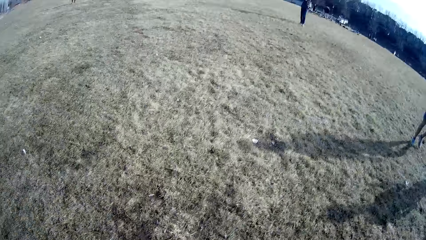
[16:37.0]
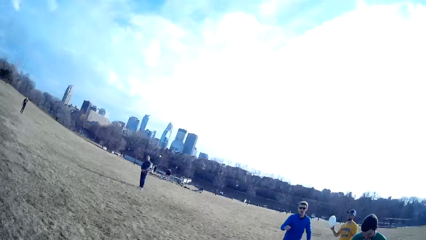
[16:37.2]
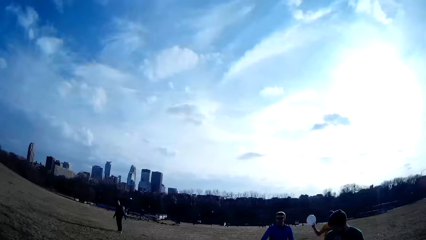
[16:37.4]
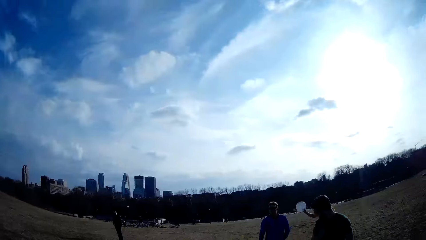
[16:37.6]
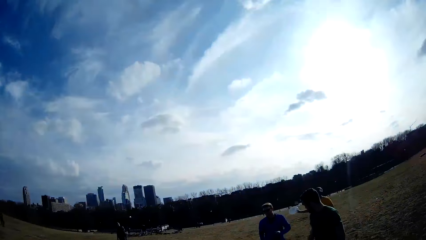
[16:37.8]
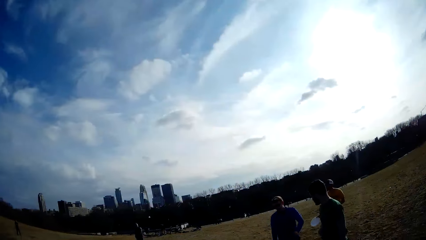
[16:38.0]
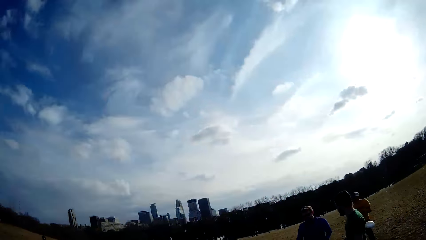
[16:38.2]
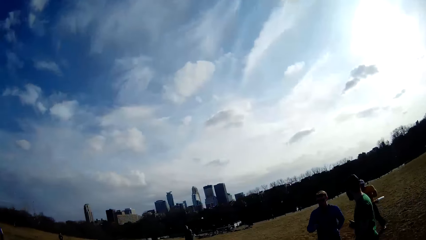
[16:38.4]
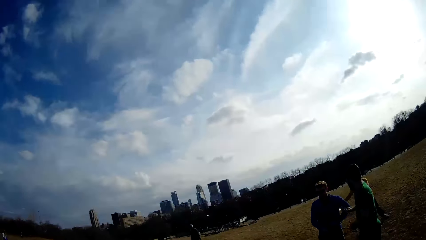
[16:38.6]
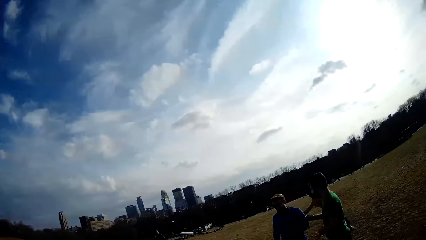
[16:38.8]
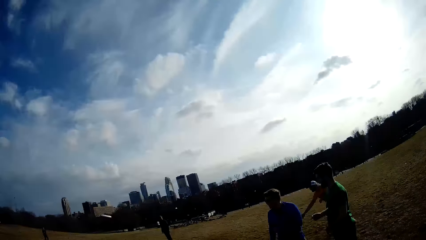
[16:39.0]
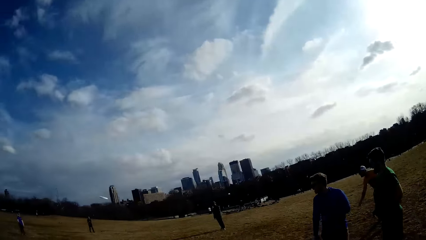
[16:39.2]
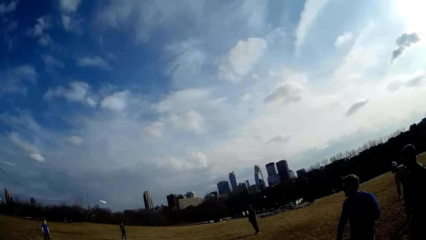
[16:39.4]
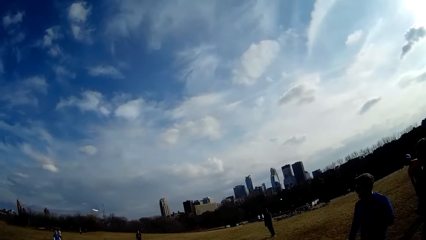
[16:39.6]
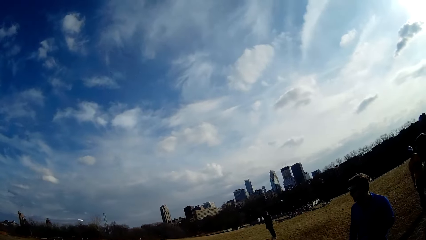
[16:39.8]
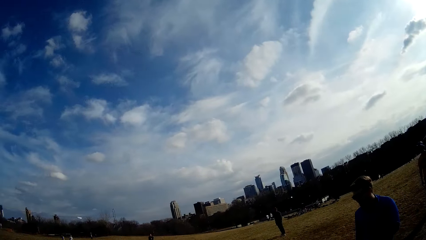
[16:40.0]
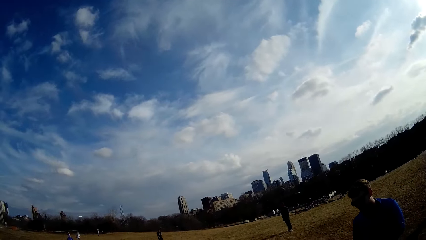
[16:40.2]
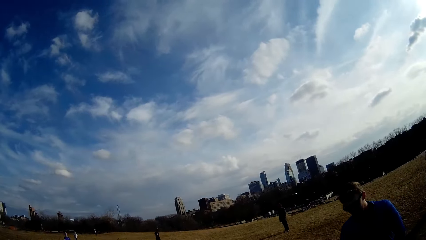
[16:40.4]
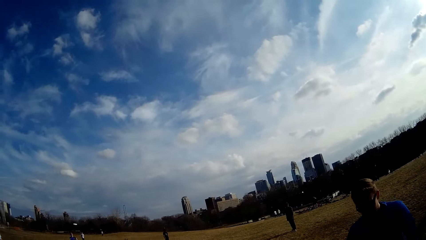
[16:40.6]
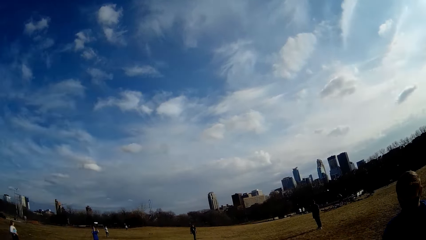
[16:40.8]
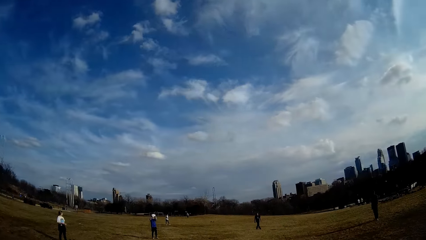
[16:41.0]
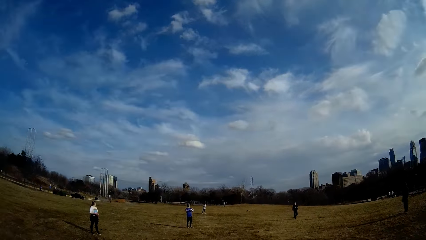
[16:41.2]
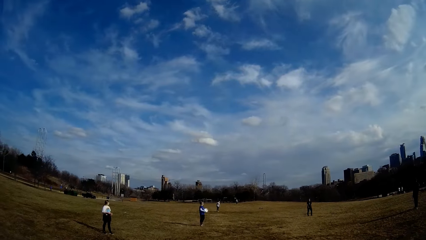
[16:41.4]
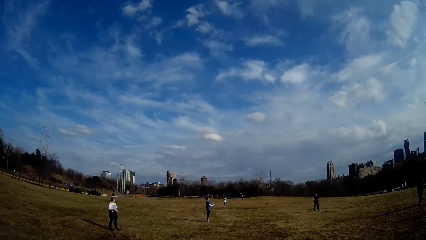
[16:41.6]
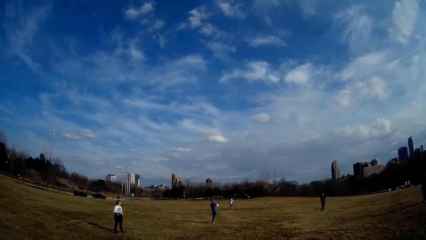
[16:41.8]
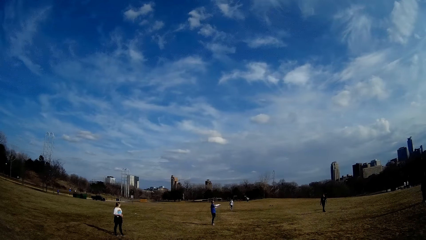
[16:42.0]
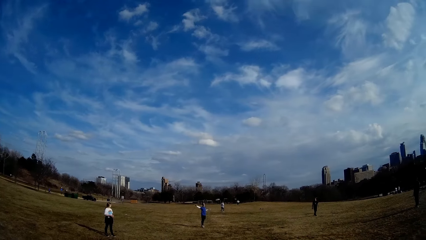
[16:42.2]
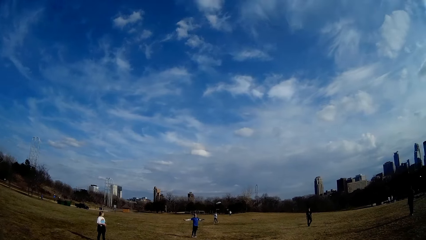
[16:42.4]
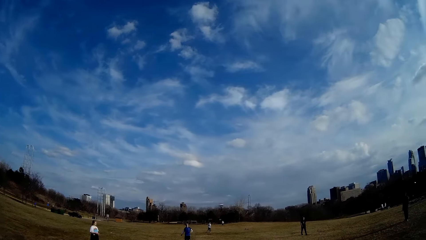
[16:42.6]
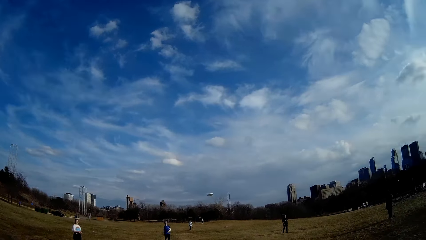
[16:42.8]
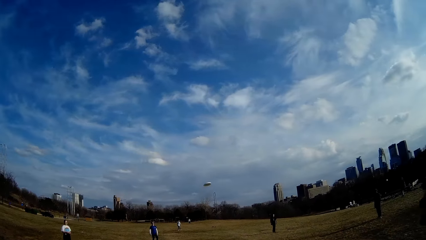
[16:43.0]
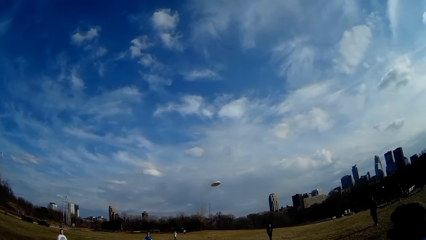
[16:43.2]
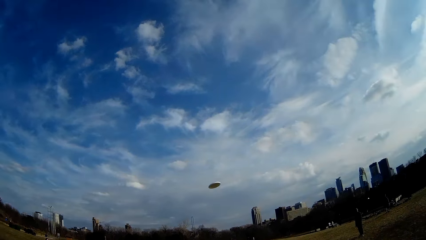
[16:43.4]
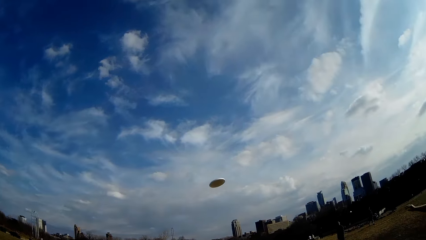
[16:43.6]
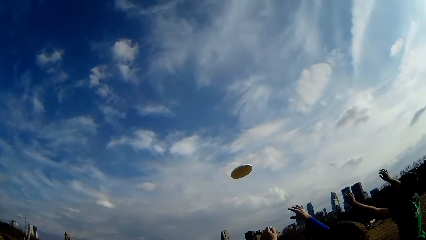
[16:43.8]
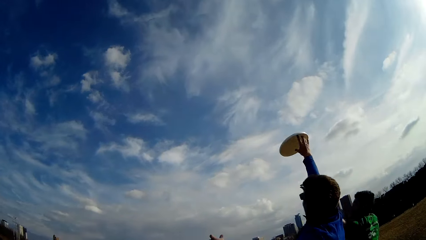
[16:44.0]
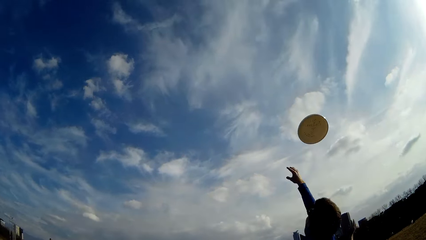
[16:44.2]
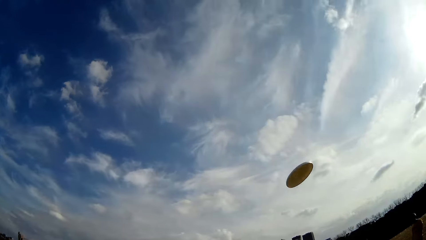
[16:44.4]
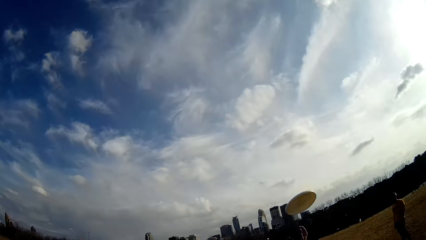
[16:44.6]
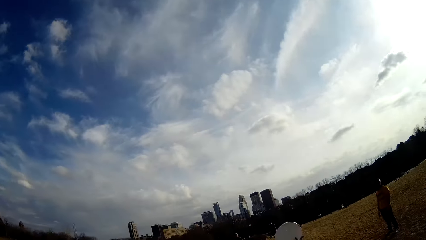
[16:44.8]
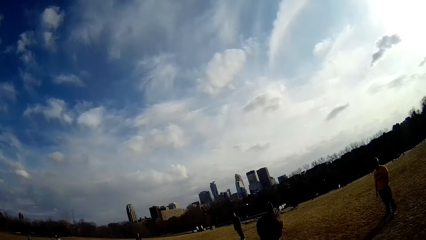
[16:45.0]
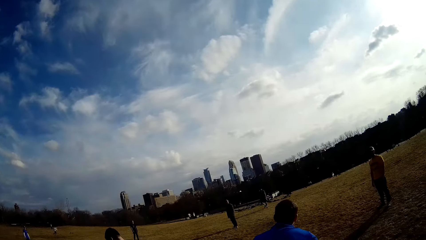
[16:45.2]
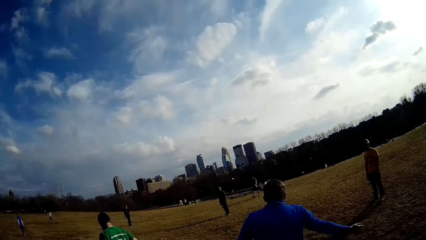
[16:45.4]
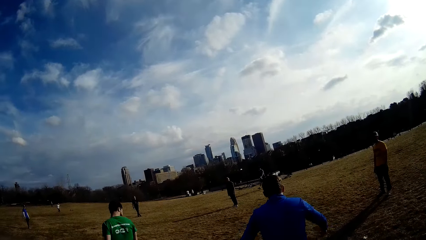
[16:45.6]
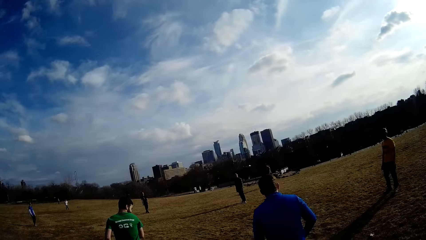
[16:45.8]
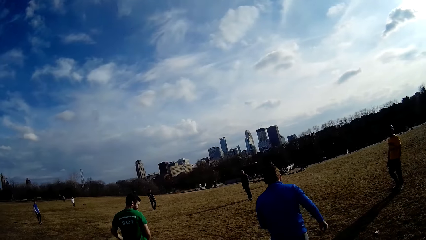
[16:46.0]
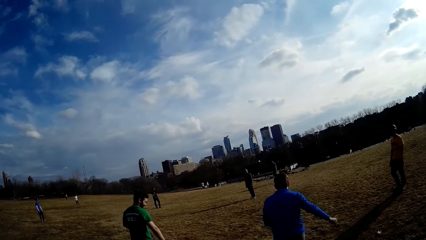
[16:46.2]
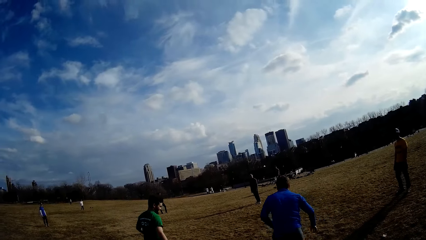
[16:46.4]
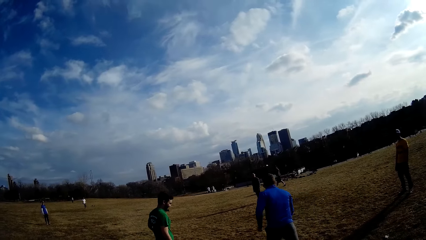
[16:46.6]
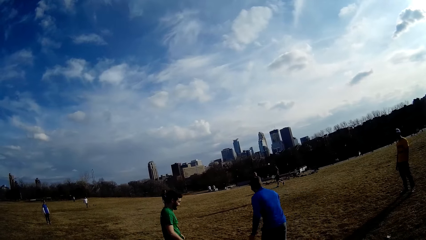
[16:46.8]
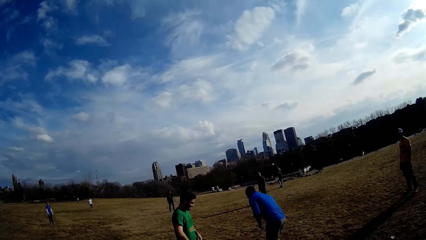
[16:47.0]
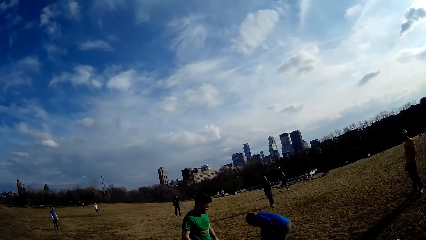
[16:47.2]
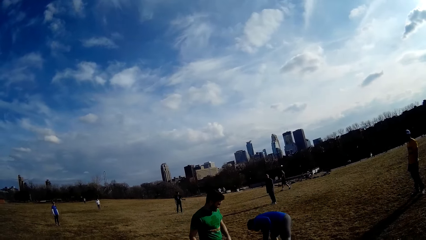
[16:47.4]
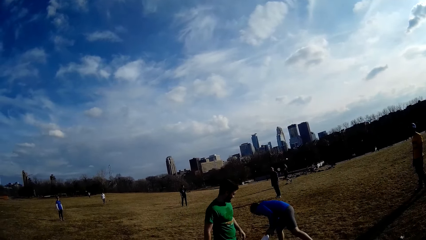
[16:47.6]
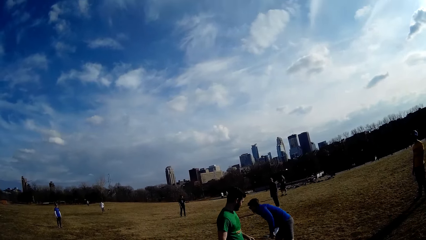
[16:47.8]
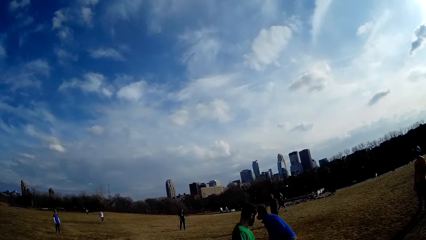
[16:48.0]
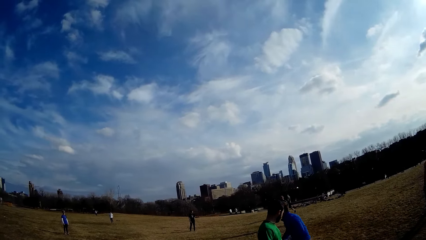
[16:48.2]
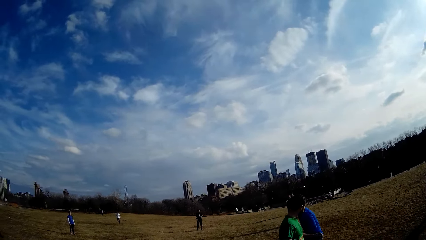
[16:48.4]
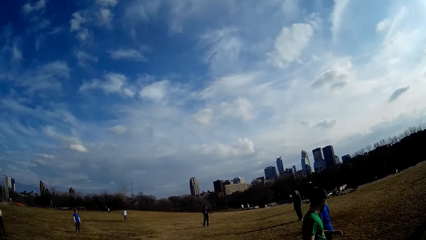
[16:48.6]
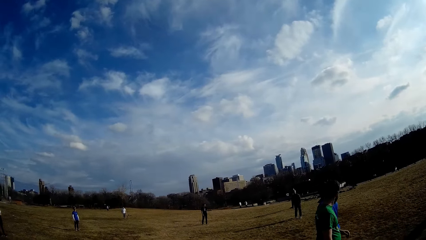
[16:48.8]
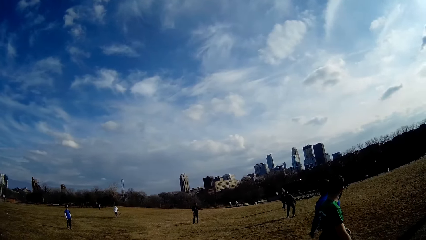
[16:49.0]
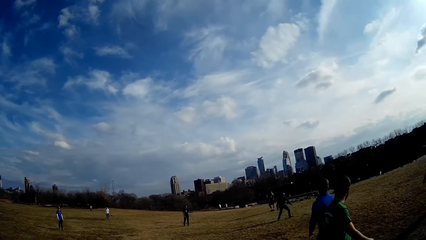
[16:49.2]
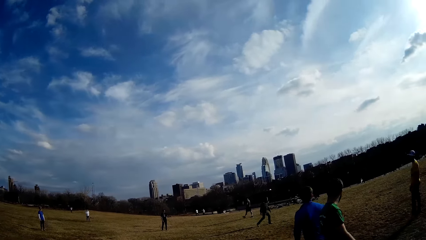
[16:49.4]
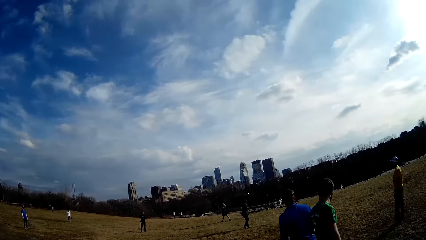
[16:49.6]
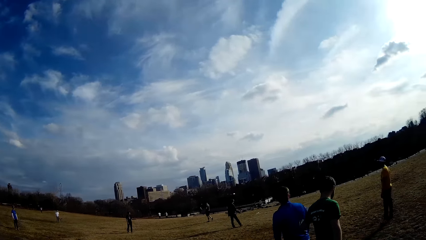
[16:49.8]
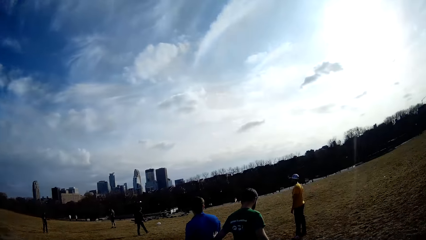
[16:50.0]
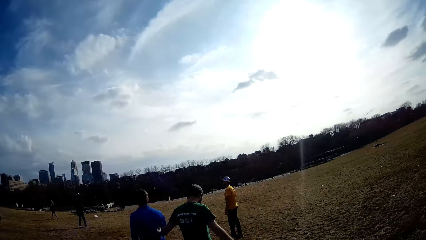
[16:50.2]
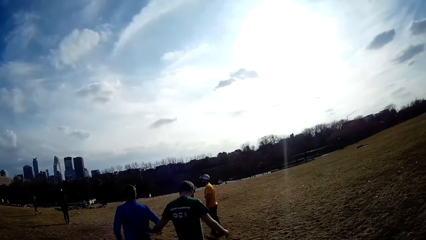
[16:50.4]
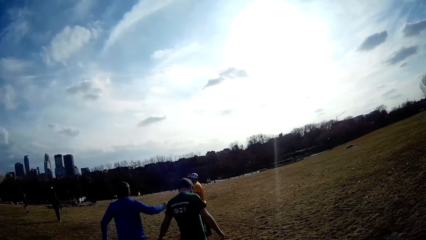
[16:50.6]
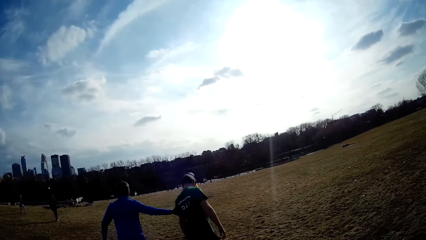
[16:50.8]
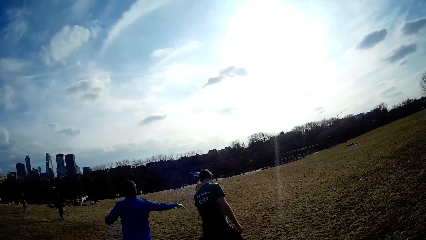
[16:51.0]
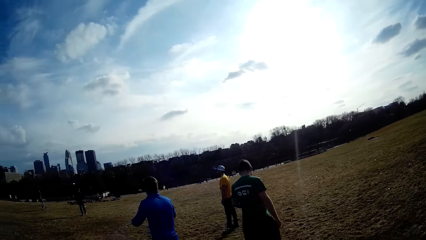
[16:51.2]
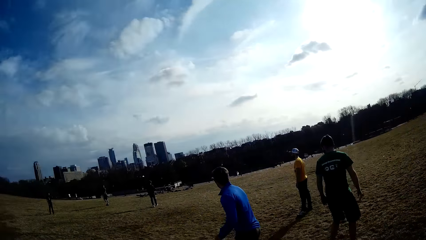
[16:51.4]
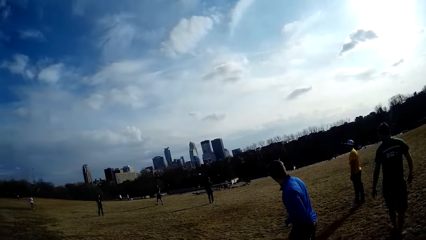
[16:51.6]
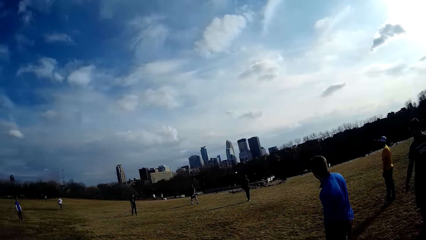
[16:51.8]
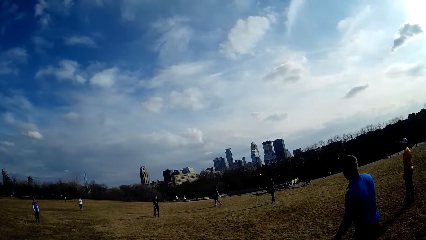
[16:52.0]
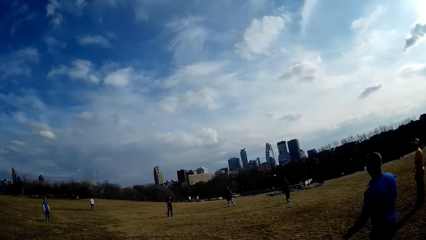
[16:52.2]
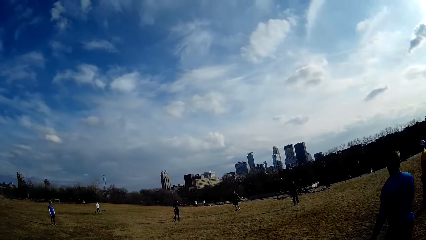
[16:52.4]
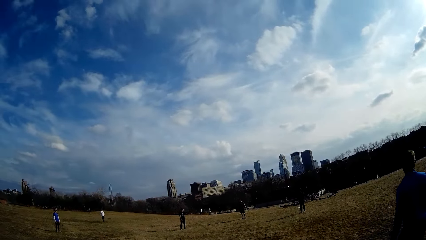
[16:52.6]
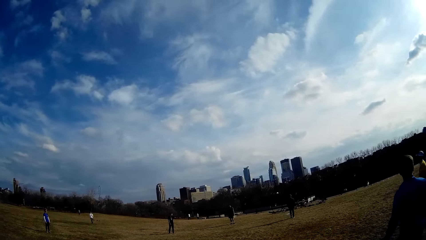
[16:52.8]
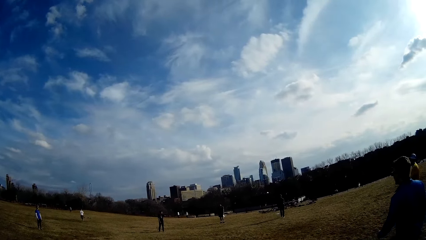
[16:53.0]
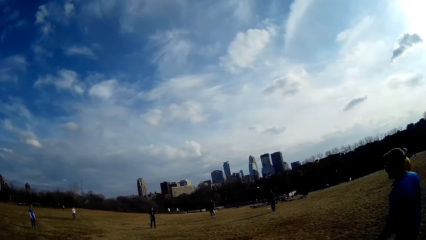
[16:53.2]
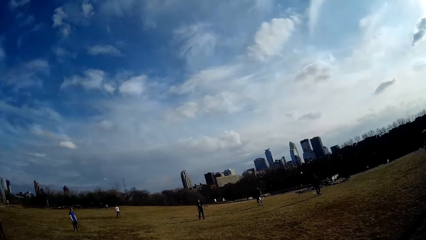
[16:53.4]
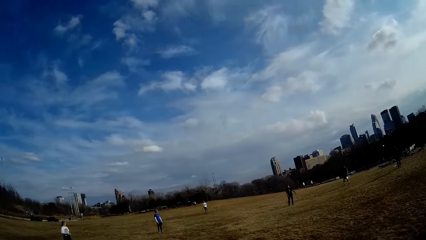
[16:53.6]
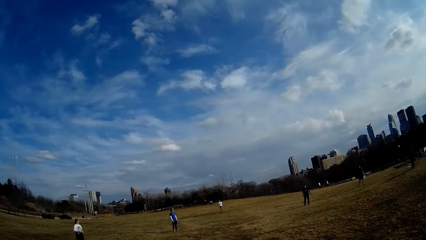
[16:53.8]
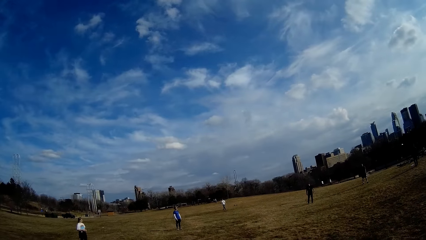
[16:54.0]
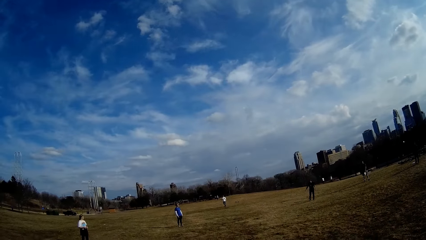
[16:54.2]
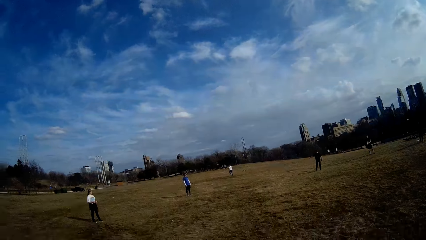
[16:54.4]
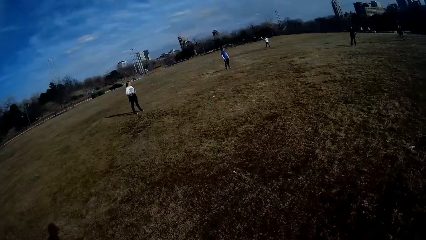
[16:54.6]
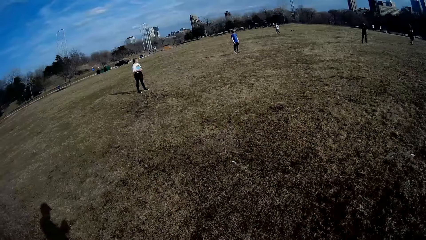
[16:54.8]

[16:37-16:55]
A man throws the slate or flying plate in the air. Another man walks back to his position. A third man catches the slate in the air and throws the slate in the air. The second man and a fourth man try to catch the flying plate but fail. The second man picks up the slate from the ground. The fourth man walks past the second man. The fourth man pushes the second man with his left hand. The second man pushes the fourth man with his right hand. The second man taps the fourth man on the arm. The camera wearer looks around the field.
